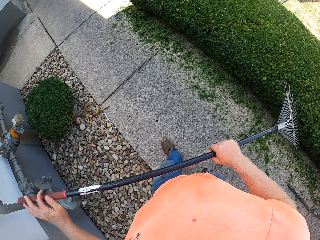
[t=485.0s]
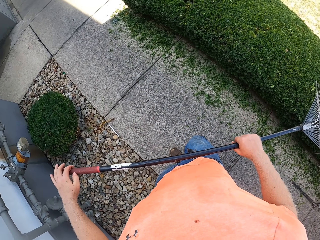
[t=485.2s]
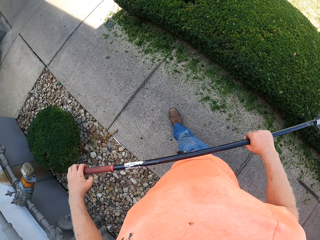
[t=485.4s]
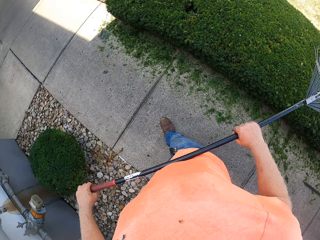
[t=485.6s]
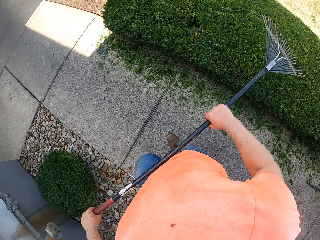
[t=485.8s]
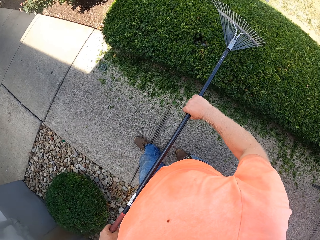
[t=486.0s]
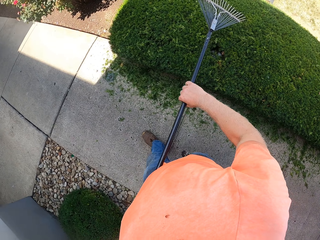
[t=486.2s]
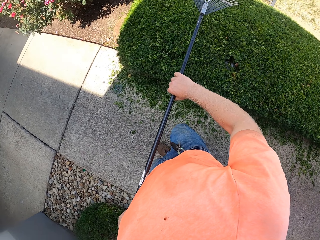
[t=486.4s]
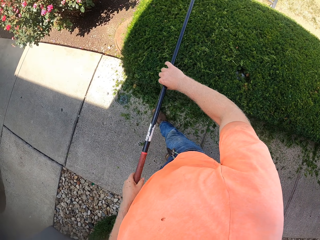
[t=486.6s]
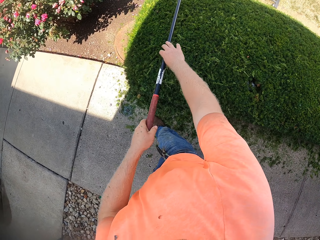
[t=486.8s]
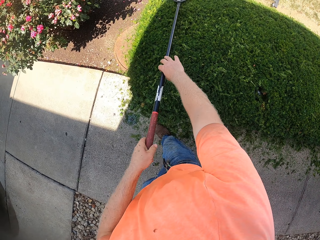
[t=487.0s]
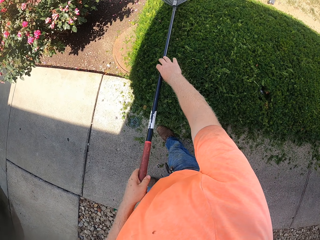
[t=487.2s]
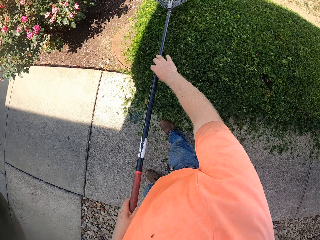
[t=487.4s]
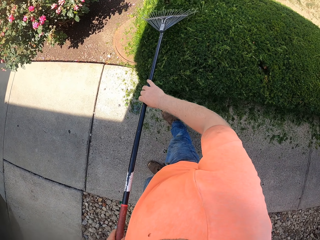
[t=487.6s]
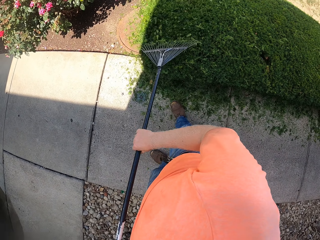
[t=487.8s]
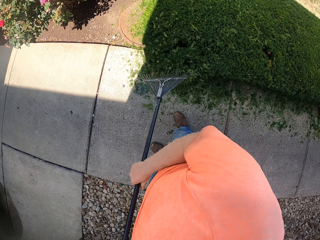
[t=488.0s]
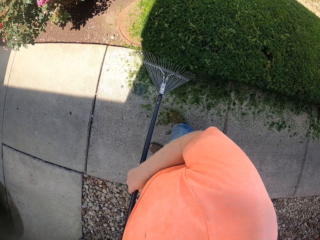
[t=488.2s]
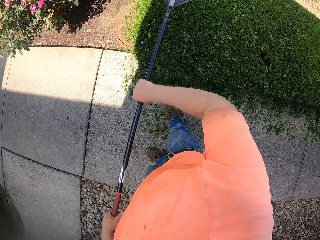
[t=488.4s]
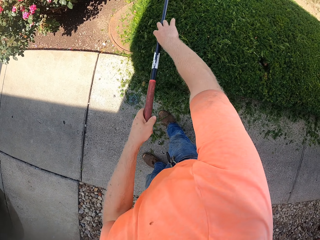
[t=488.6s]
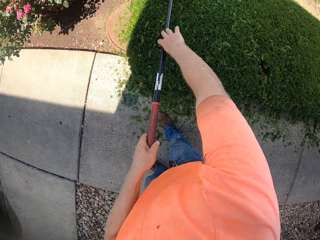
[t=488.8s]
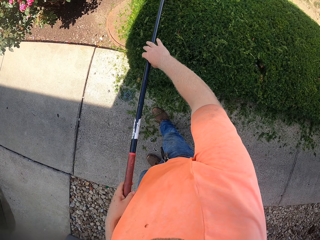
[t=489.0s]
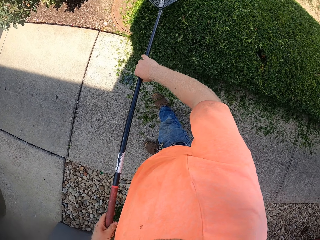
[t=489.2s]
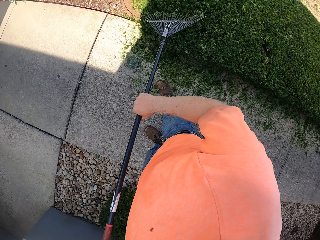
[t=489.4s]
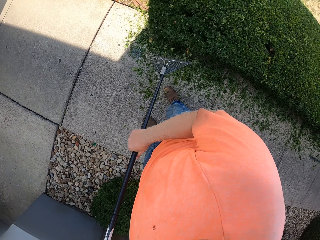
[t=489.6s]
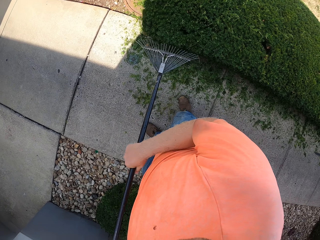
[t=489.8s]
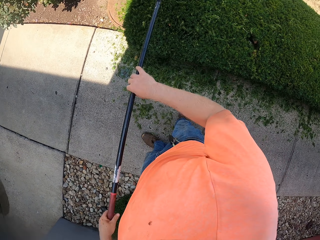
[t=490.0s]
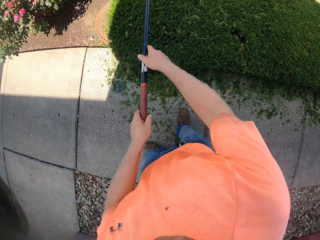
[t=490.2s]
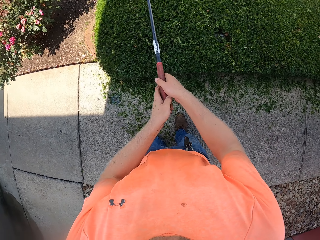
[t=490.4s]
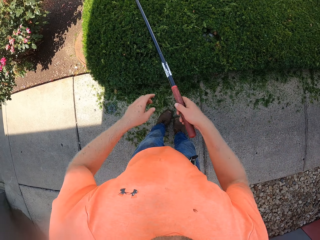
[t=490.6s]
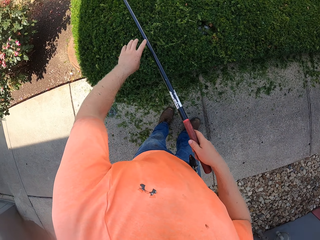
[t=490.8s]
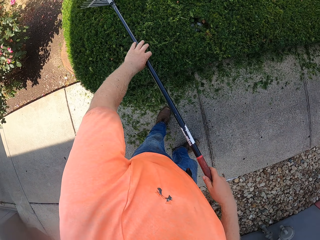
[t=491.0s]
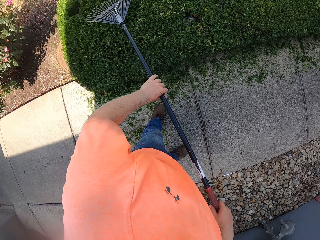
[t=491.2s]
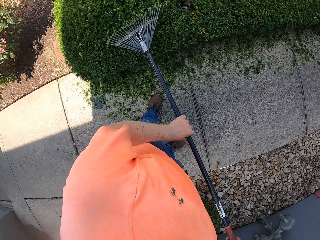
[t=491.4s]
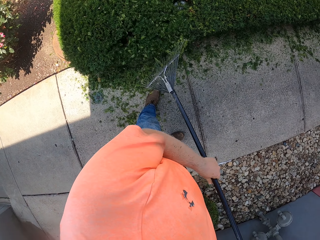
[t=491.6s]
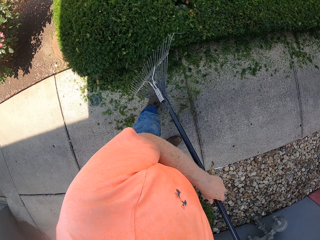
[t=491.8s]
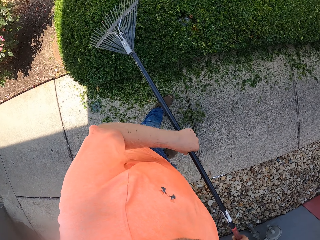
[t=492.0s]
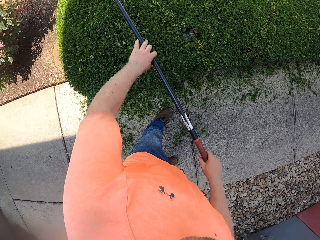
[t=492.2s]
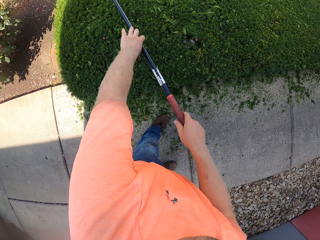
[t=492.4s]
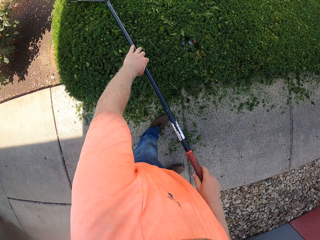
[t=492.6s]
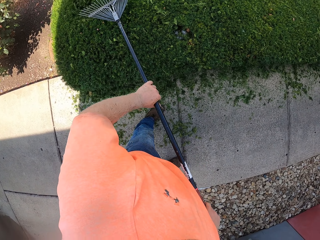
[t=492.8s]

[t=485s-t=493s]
The camera wearer sweeps leaves on the fence. They rake the hedge with the rake in both hands.

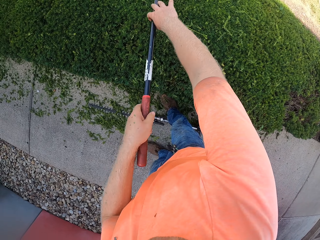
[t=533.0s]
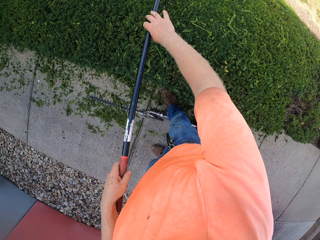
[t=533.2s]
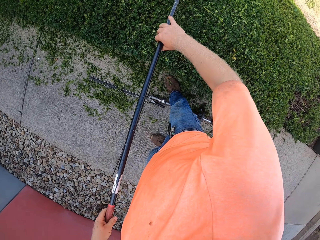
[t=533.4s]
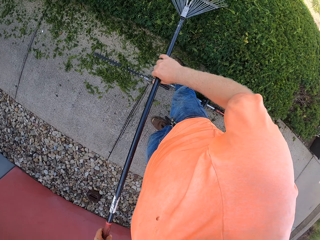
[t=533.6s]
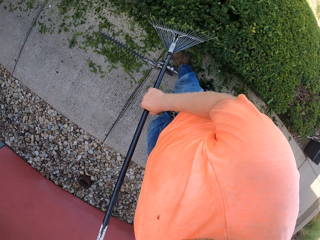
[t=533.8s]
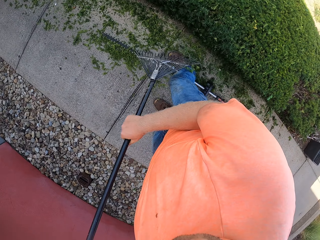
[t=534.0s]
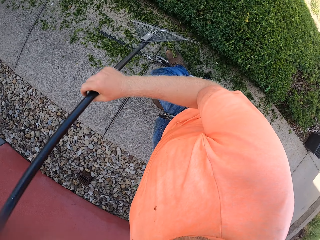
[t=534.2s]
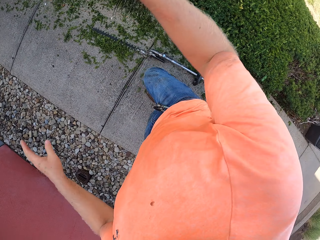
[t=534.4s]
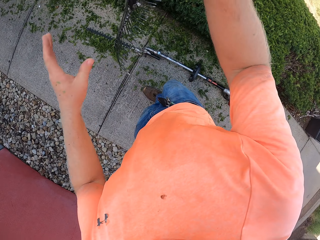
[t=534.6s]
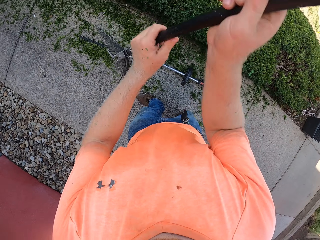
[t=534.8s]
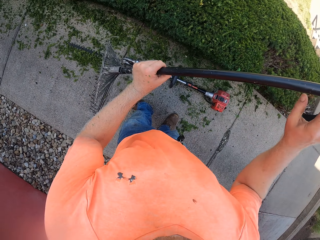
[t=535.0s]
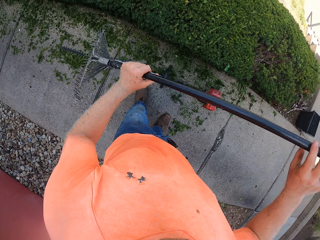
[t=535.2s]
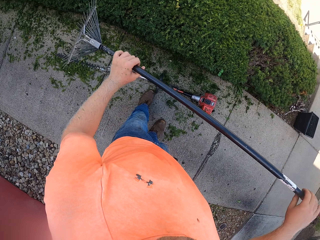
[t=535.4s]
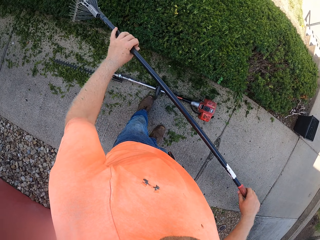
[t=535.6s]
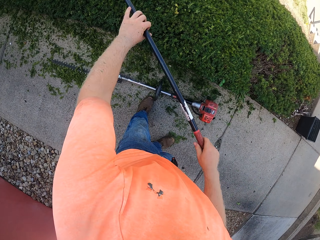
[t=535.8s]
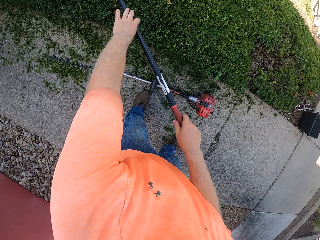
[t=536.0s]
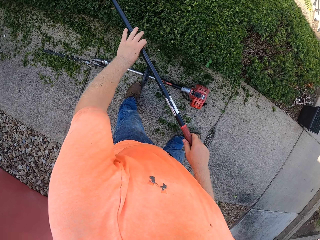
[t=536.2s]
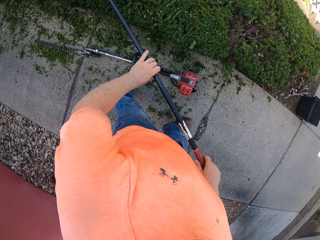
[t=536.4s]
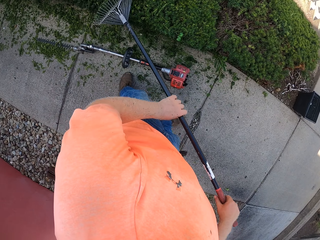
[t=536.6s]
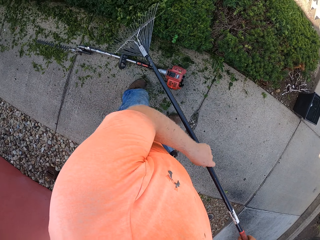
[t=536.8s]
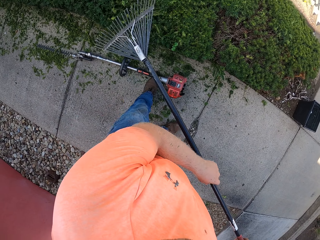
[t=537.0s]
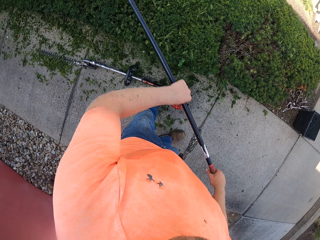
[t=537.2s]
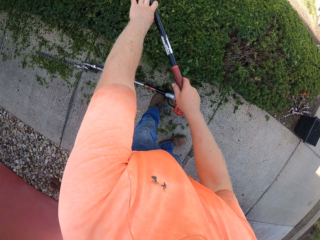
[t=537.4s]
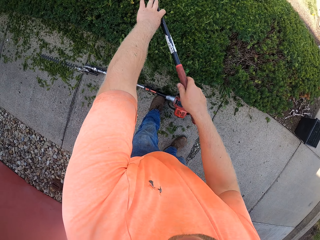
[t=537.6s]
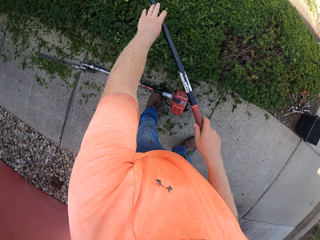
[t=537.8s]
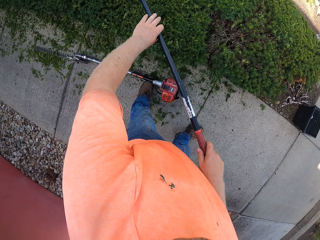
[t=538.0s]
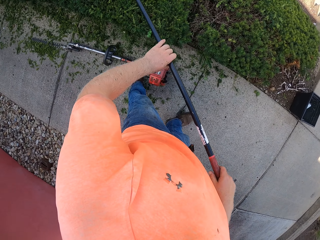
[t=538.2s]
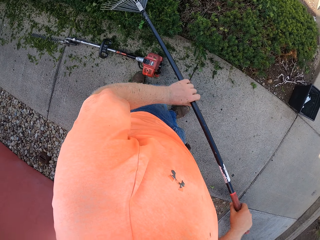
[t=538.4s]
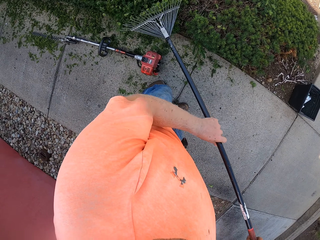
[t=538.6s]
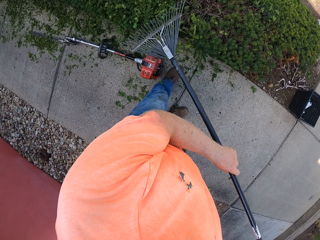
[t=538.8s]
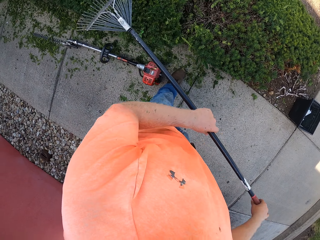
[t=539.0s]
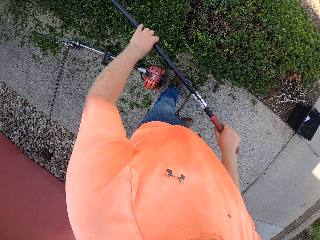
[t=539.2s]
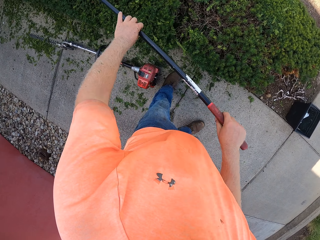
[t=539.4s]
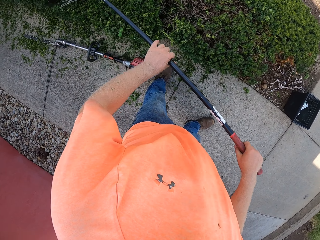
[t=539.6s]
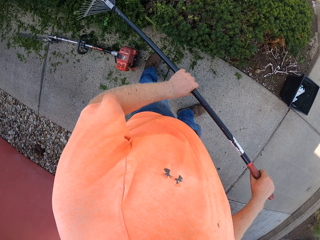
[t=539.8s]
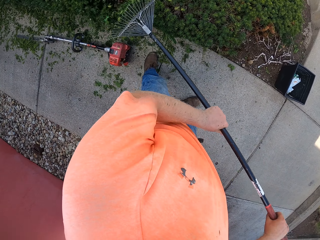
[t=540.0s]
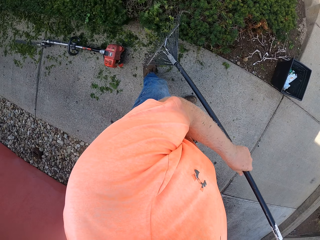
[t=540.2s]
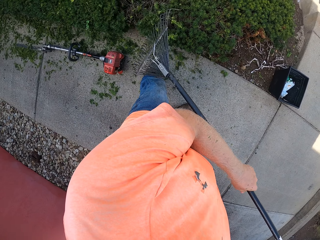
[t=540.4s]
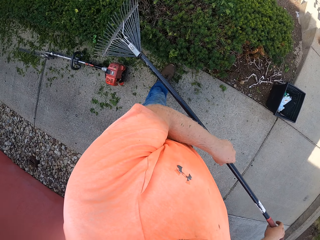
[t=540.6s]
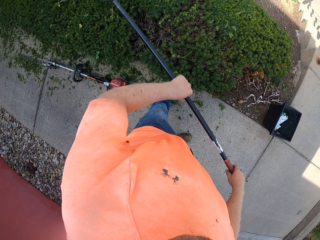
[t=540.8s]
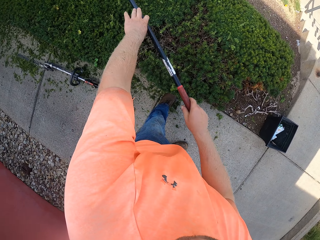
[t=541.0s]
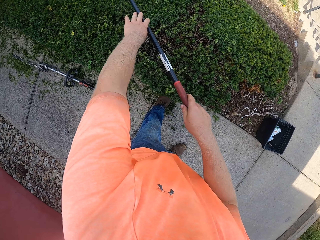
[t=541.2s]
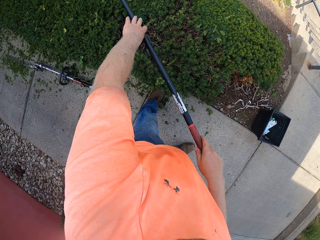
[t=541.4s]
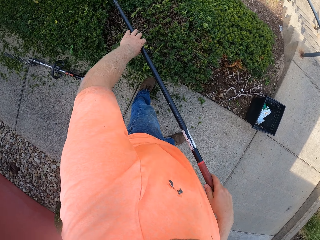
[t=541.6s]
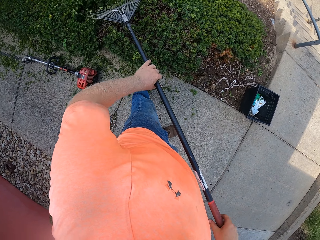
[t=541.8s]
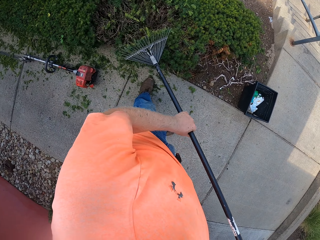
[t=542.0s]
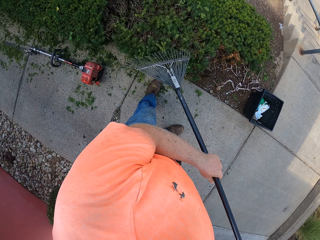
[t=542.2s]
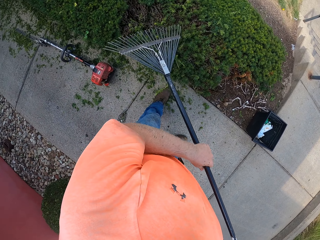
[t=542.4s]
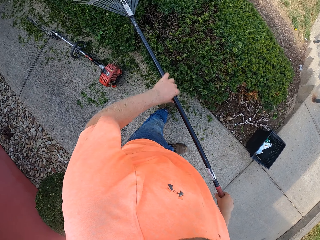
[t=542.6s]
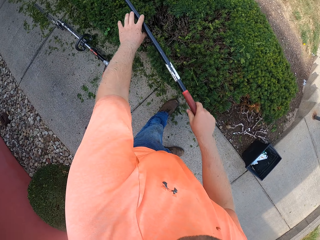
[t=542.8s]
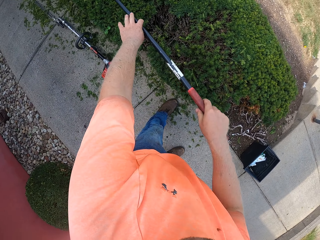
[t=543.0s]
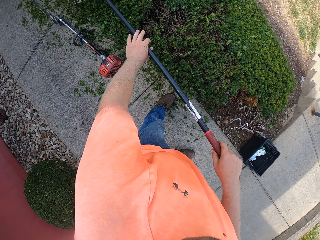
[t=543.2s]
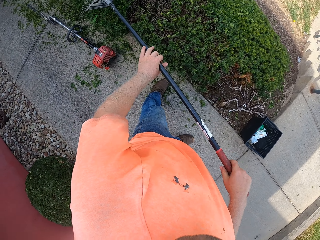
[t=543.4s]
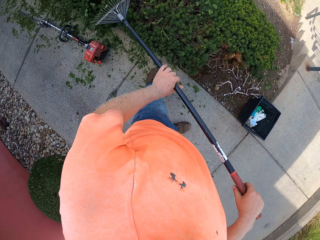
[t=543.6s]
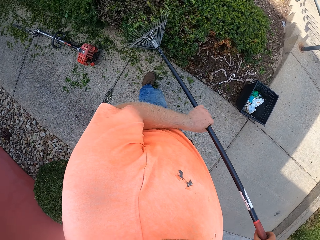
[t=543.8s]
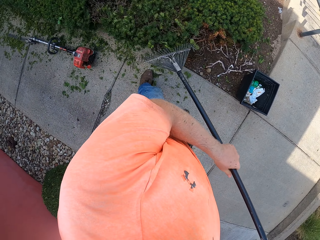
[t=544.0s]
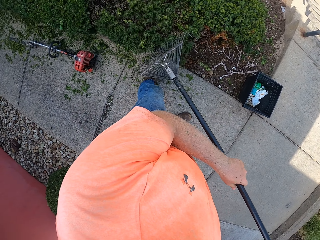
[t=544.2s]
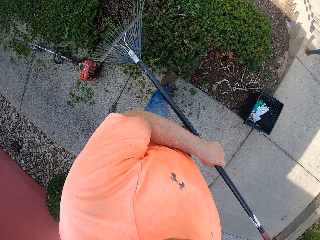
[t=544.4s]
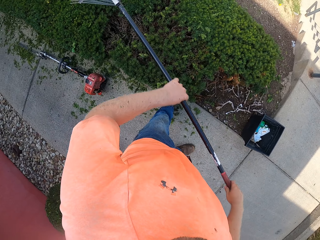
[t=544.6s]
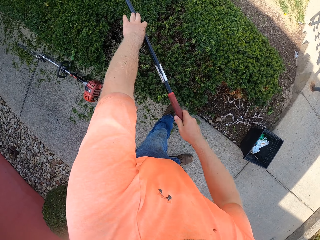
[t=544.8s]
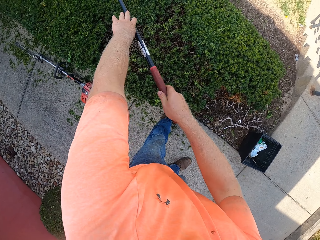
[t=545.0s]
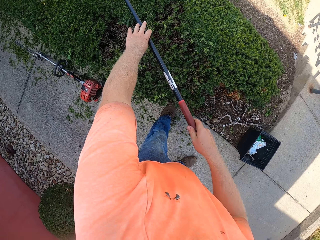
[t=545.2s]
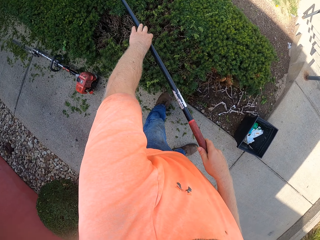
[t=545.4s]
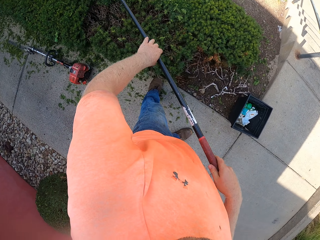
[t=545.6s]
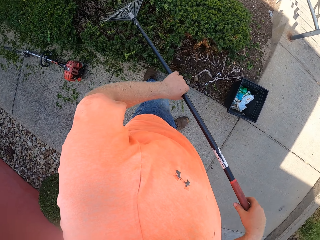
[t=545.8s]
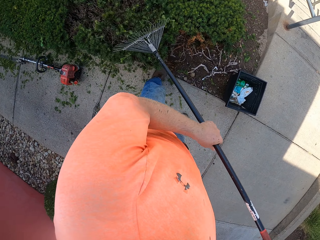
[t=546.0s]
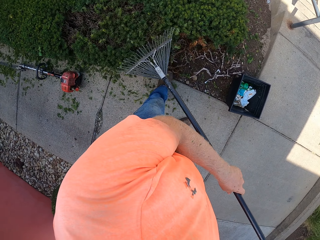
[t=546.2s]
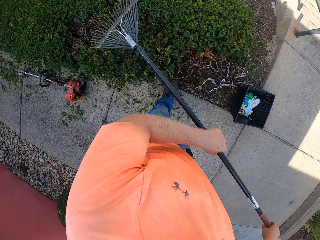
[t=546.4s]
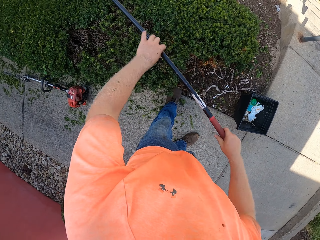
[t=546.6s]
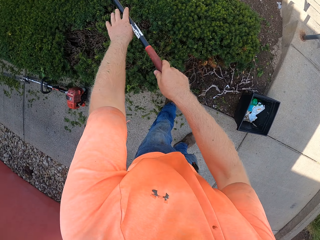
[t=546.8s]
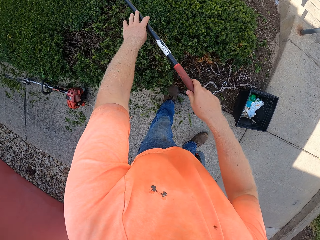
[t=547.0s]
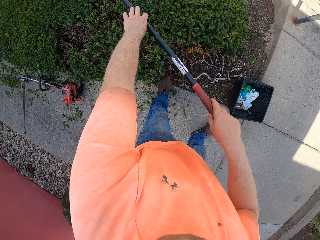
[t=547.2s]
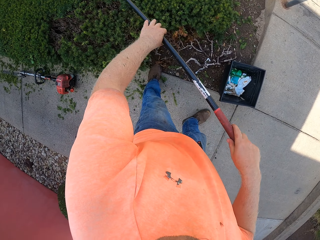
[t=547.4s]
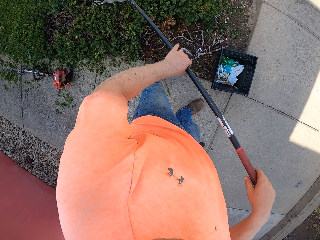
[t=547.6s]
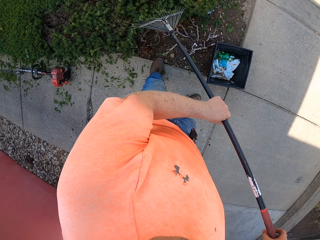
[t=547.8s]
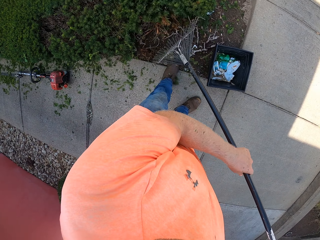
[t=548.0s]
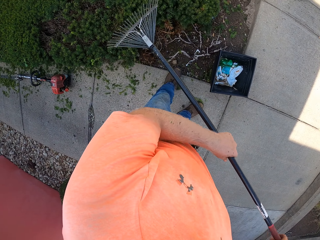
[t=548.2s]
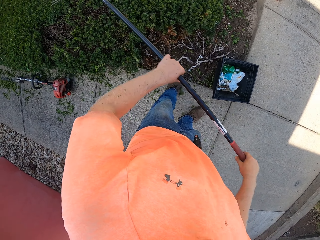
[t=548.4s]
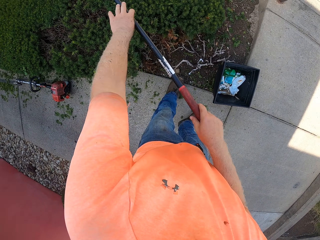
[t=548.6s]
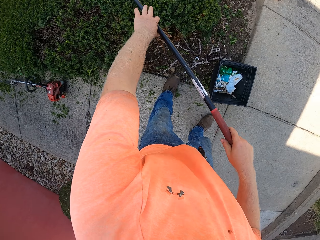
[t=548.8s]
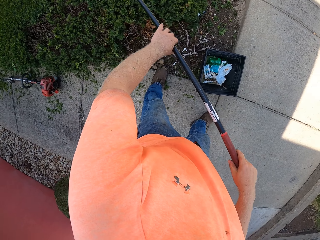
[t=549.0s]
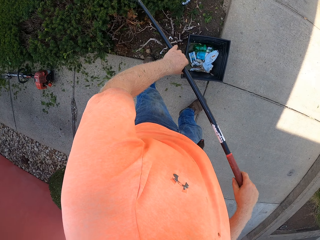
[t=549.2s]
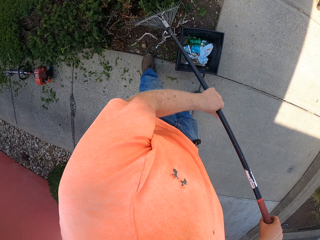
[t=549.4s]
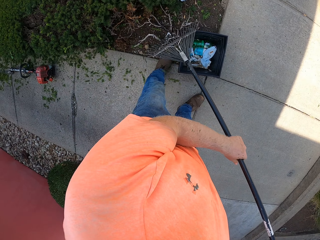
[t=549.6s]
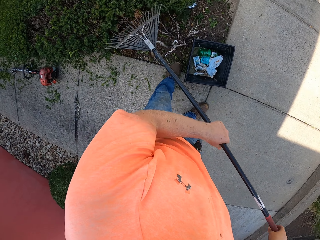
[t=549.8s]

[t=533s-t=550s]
The camera wearer flips the rake with both hands. They rake the hedge with the rake in both hands.
